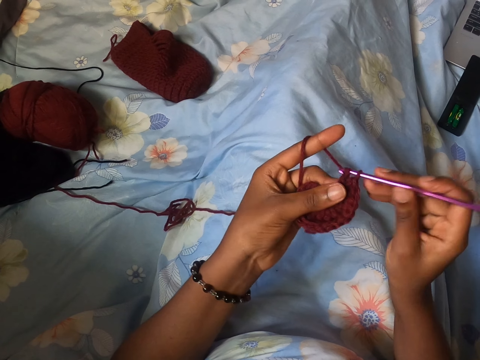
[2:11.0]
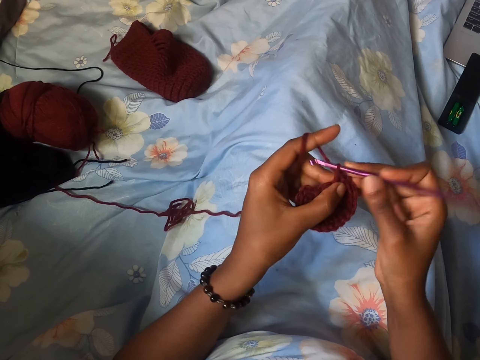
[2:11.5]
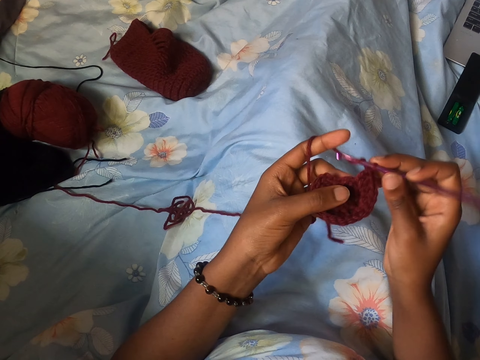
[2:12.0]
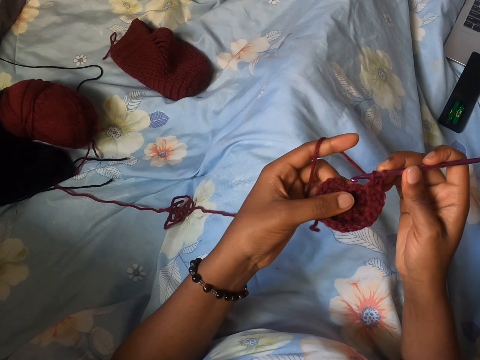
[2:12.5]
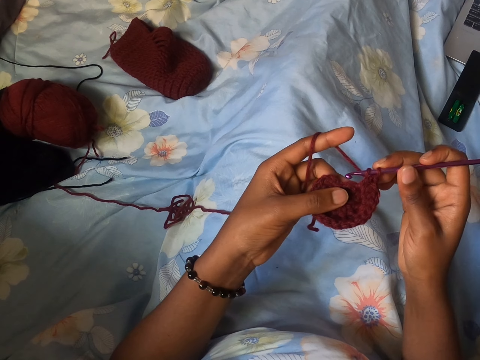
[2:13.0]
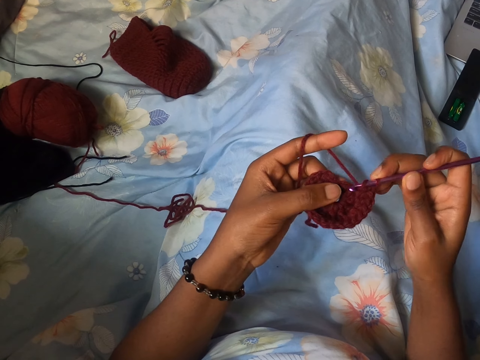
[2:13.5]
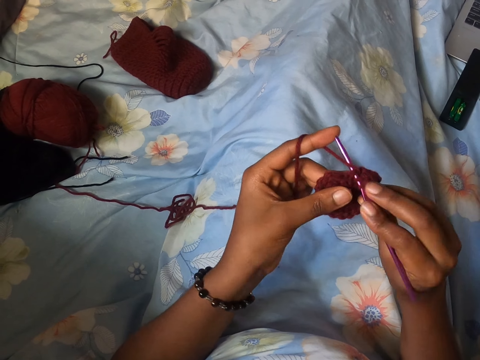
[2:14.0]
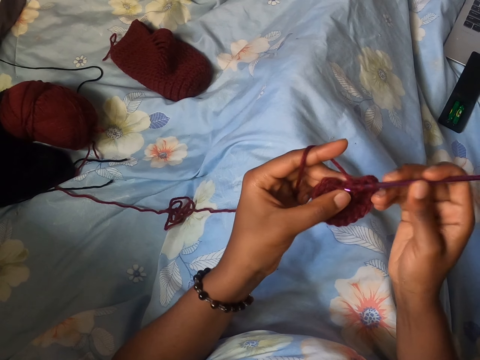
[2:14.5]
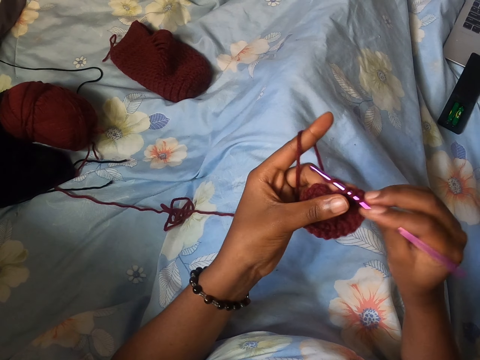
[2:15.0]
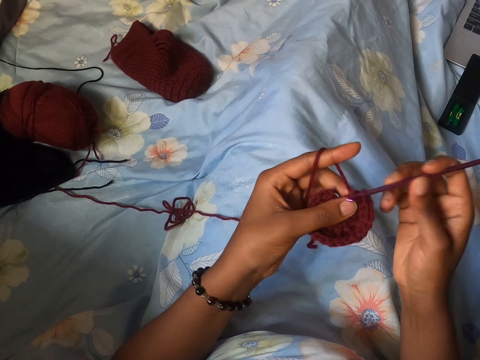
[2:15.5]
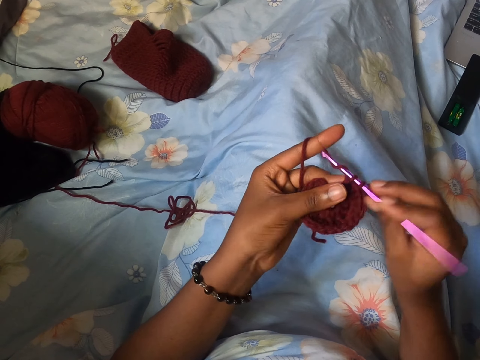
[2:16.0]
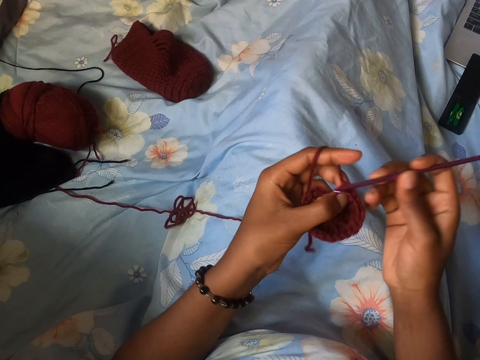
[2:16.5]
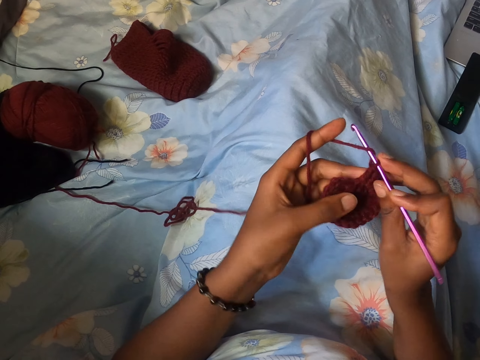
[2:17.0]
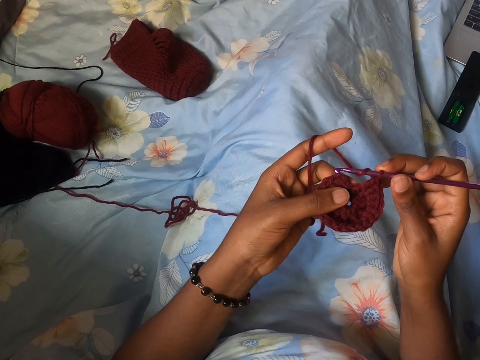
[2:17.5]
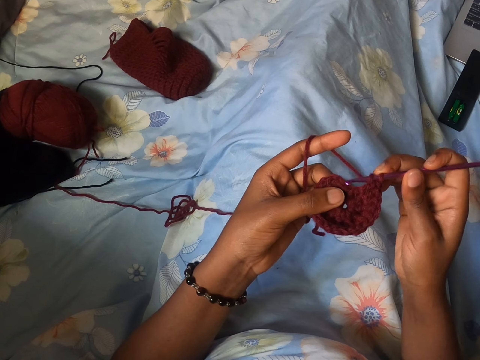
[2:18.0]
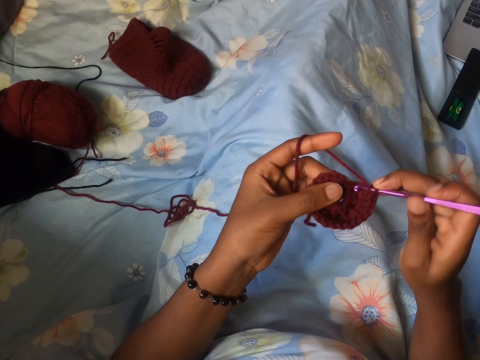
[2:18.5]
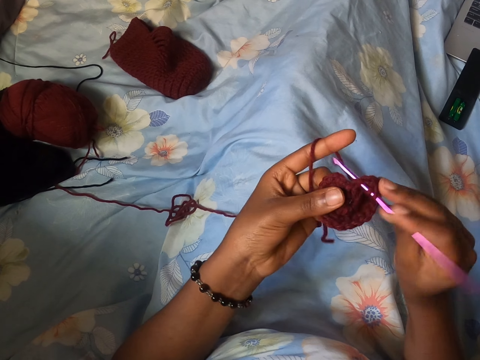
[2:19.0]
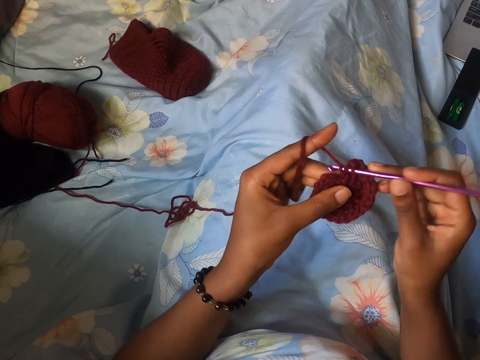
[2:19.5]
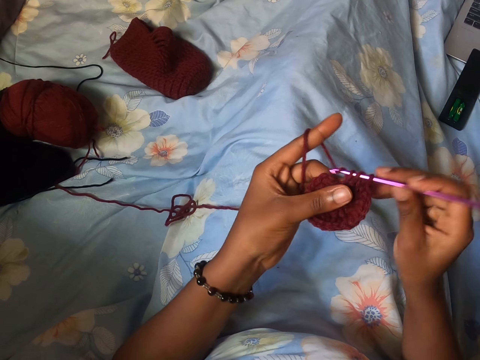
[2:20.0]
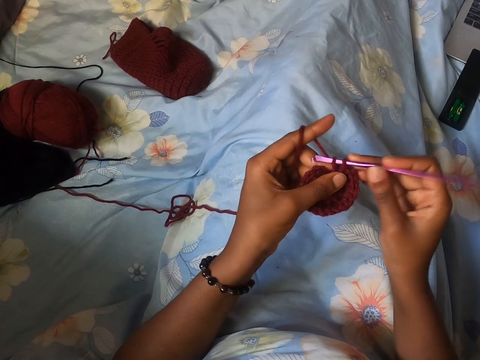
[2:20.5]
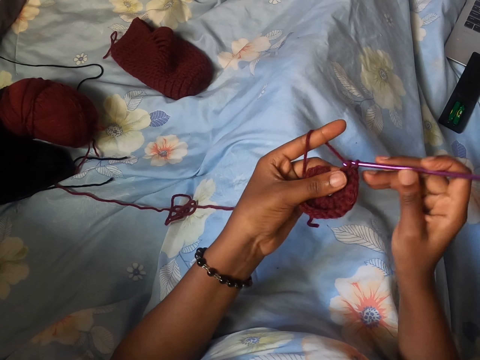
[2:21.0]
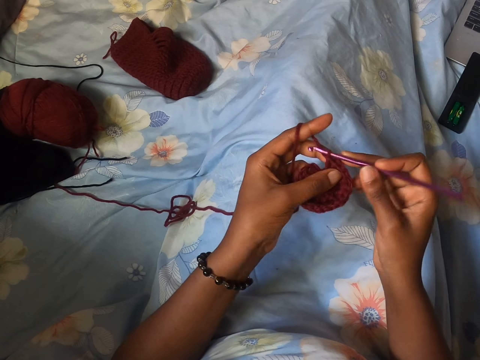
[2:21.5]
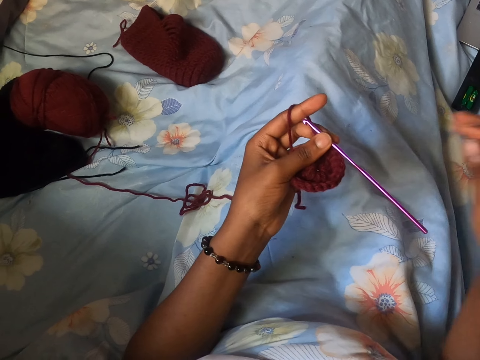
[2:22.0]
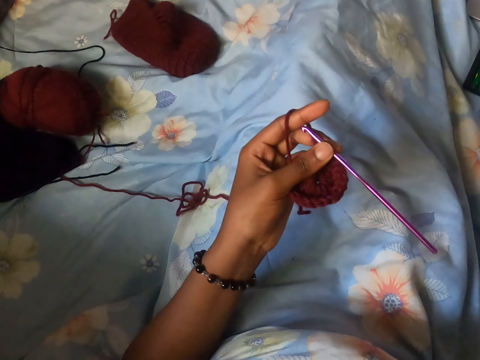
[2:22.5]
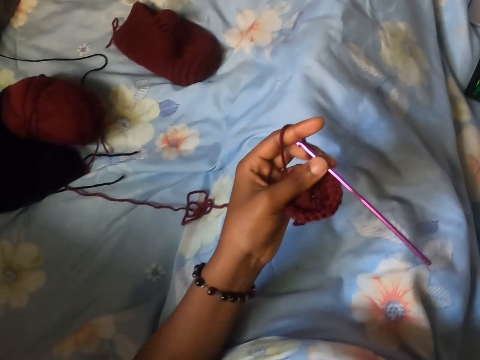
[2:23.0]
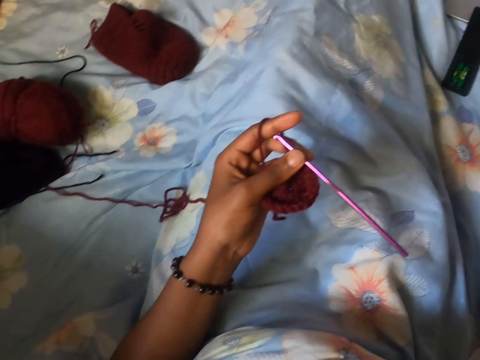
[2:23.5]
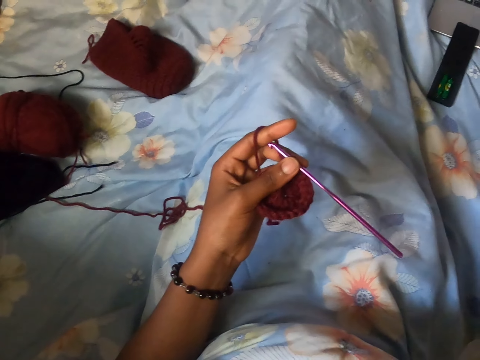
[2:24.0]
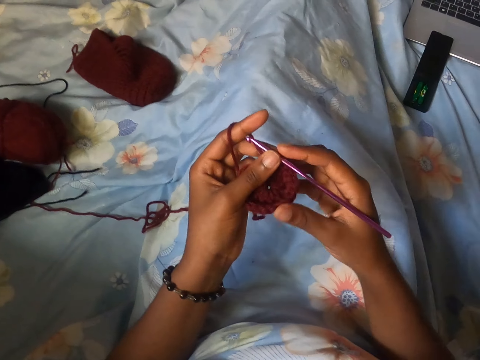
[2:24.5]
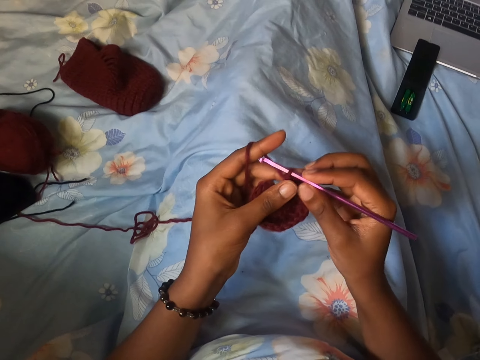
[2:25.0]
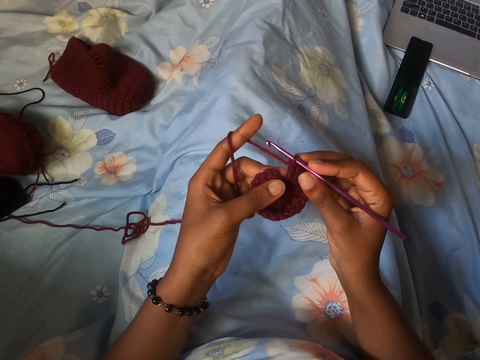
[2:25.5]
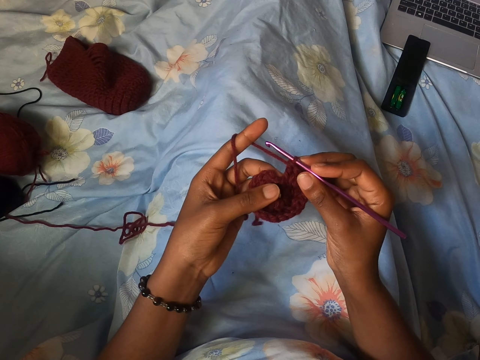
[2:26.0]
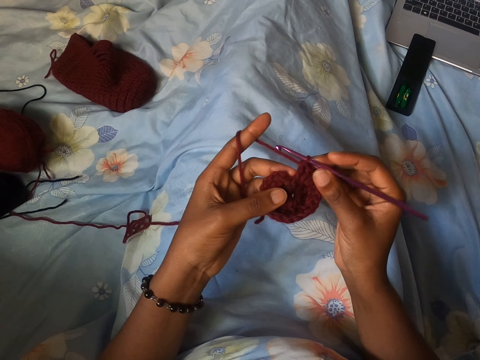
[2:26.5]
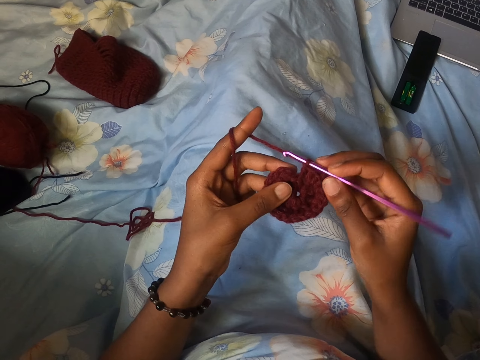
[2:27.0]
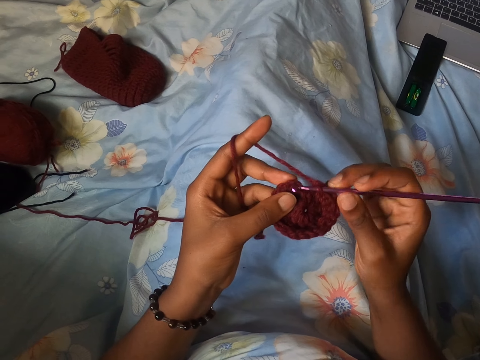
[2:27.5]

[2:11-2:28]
The camera wearer sews the string. They sew the string again. They remove their hand from the sewing stick. They touch the sewing stick.

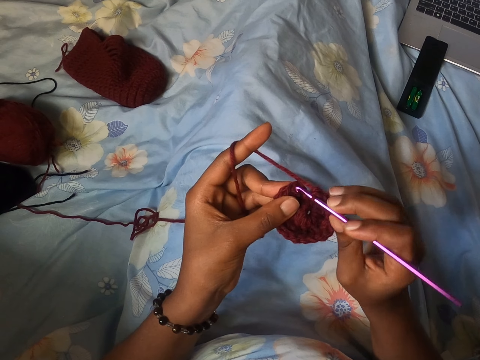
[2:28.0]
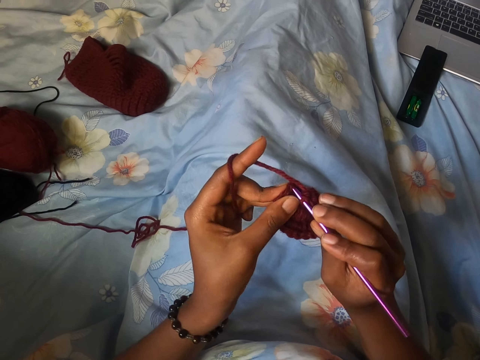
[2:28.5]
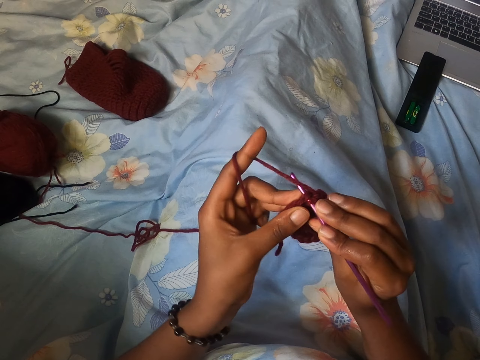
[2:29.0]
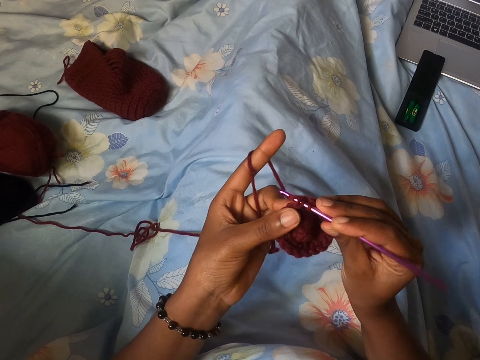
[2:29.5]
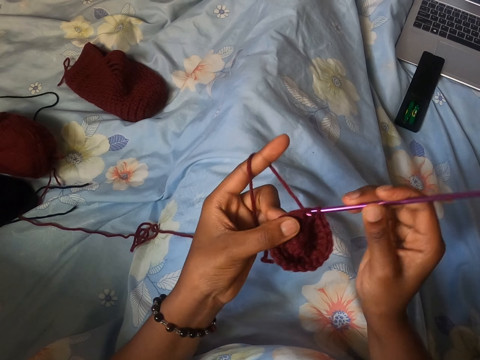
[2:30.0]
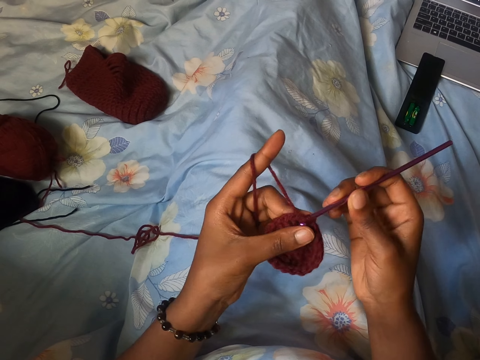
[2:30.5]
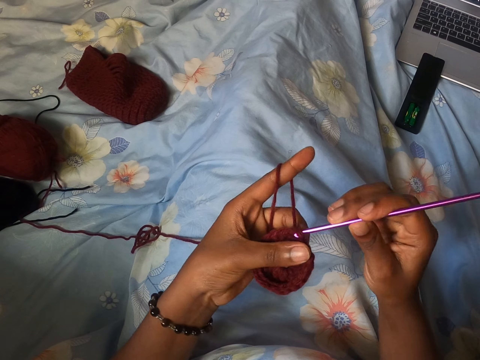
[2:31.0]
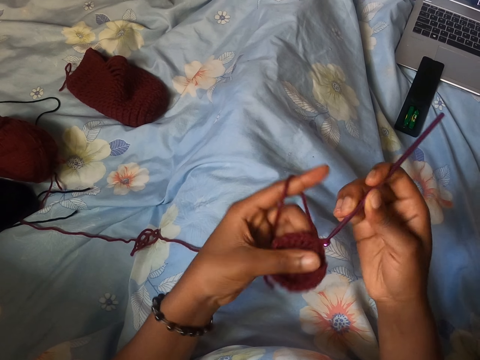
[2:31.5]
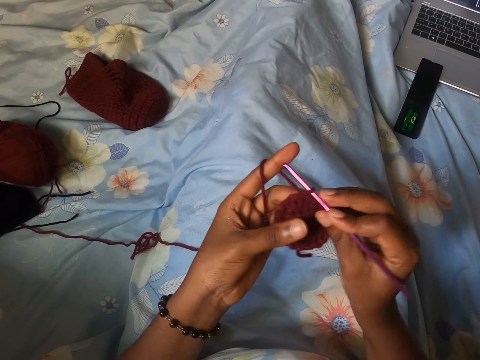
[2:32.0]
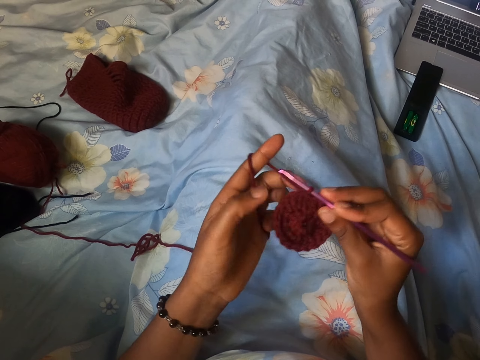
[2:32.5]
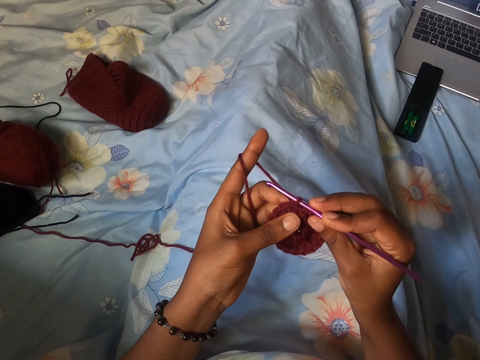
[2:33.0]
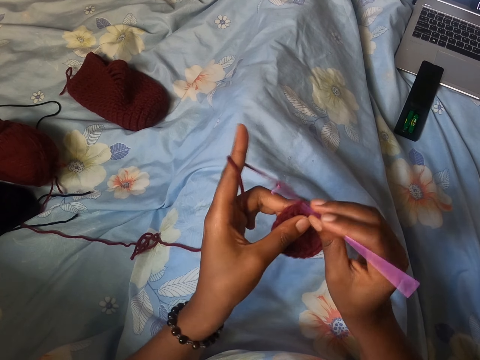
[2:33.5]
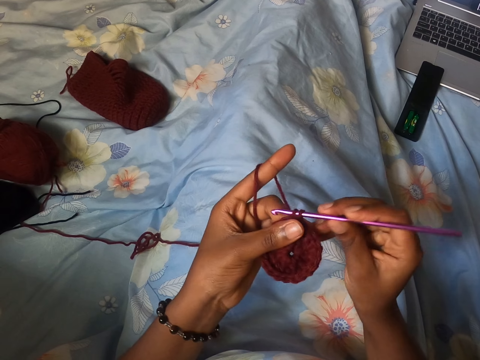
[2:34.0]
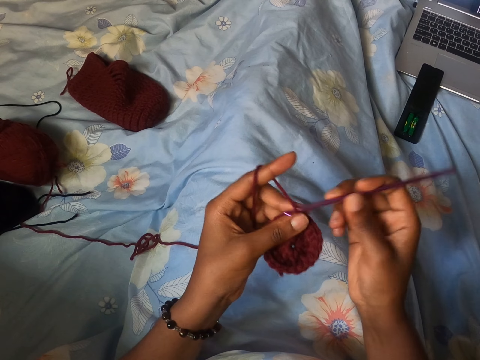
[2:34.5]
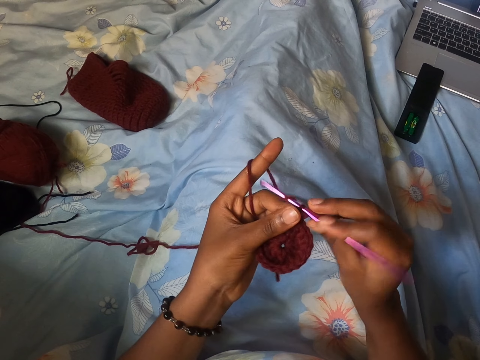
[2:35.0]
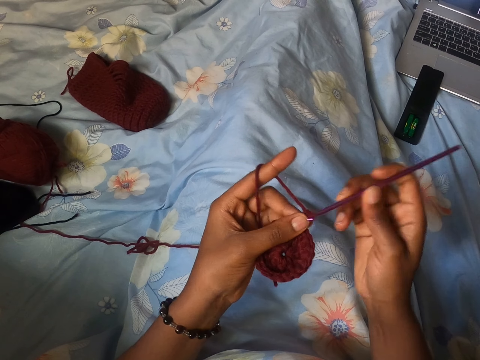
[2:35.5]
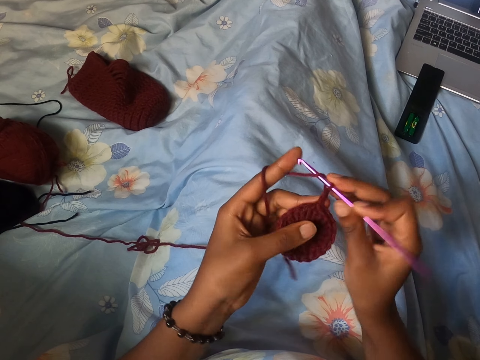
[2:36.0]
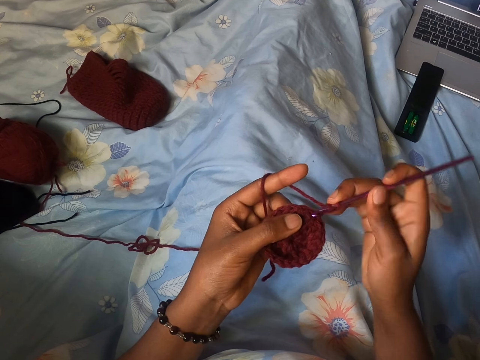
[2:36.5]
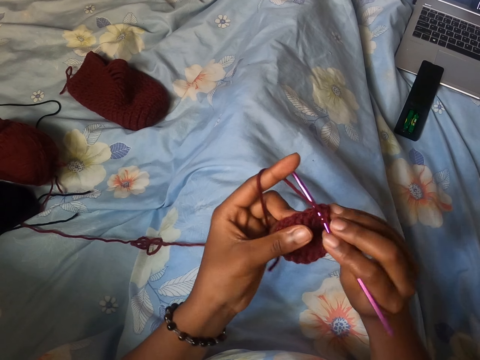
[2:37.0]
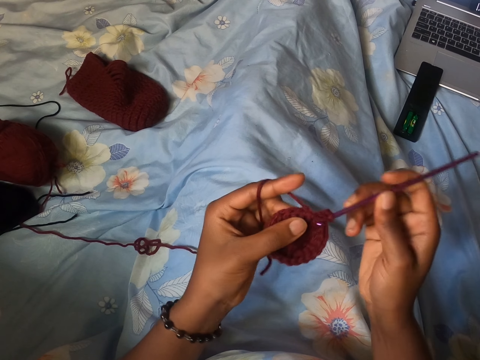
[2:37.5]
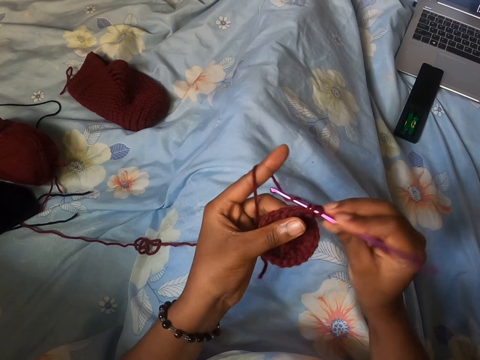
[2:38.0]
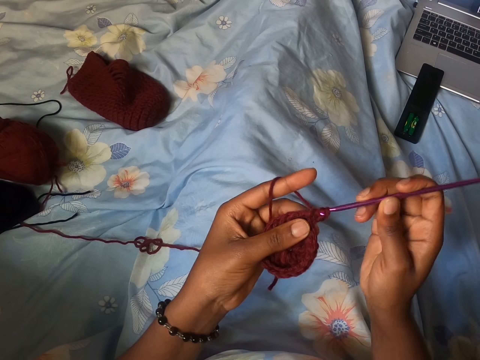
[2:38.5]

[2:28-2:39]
The camera wearer sews the string. They sew the string again.
